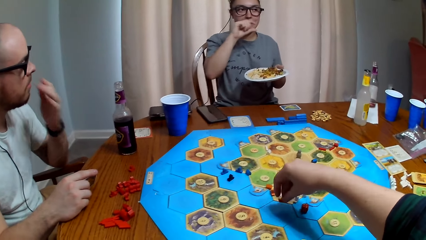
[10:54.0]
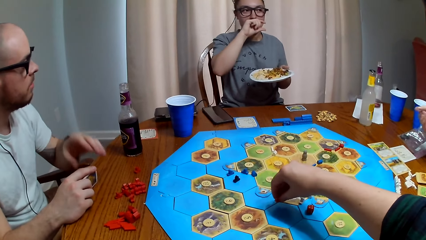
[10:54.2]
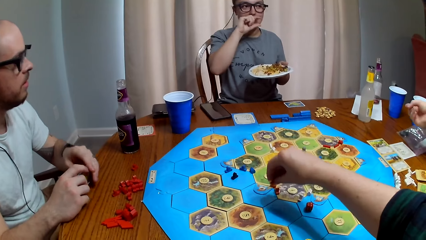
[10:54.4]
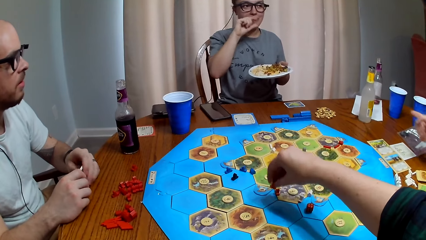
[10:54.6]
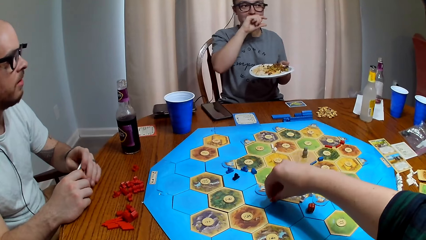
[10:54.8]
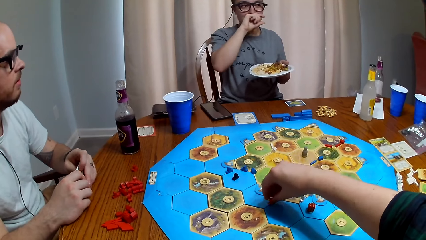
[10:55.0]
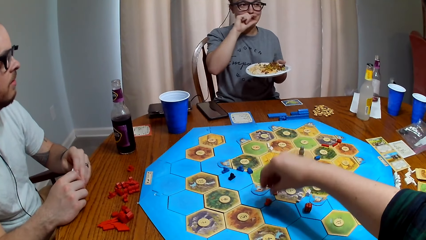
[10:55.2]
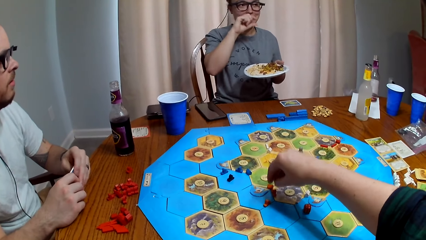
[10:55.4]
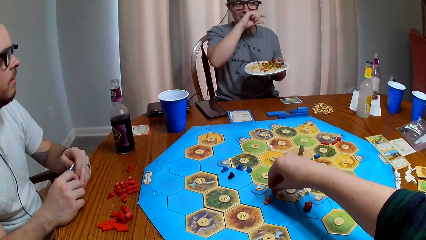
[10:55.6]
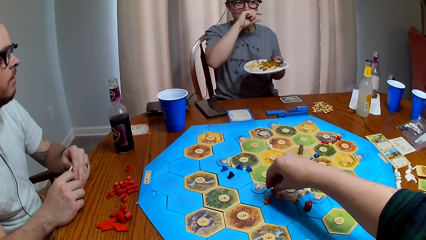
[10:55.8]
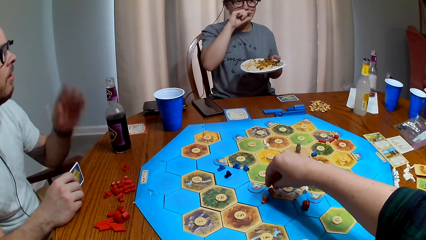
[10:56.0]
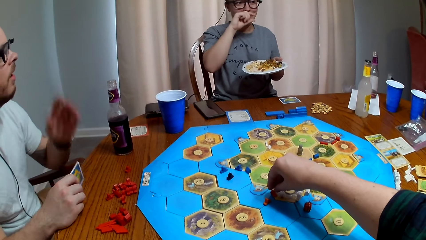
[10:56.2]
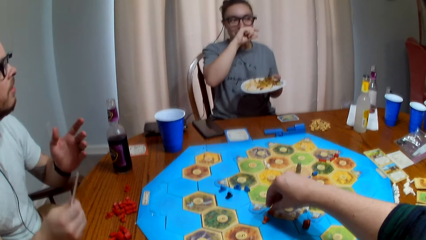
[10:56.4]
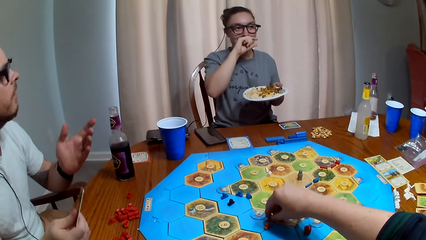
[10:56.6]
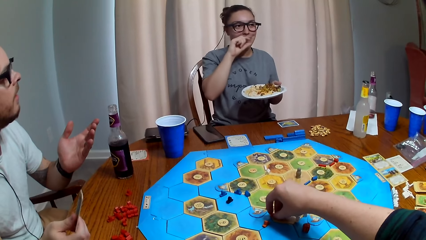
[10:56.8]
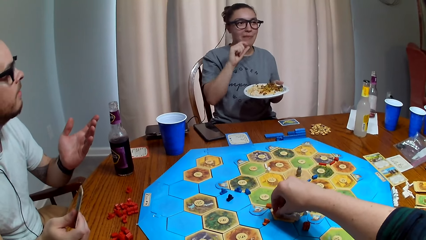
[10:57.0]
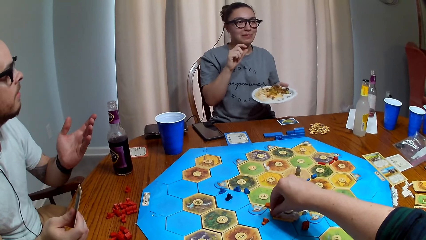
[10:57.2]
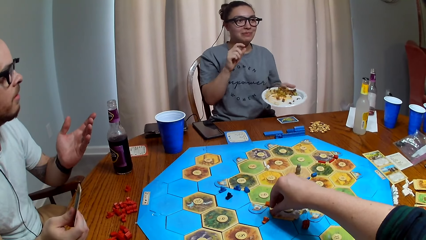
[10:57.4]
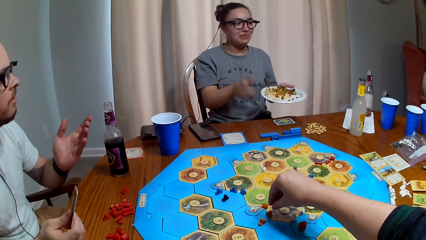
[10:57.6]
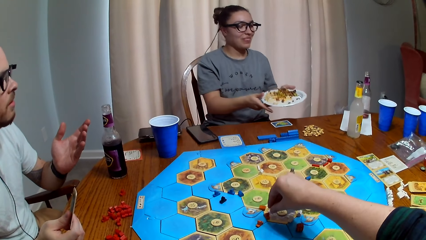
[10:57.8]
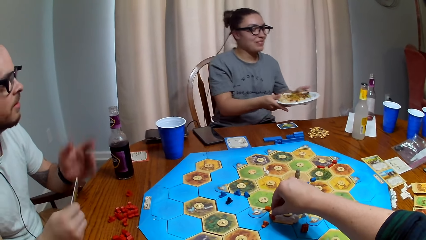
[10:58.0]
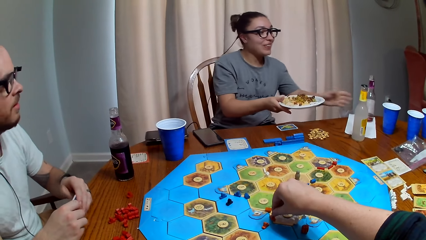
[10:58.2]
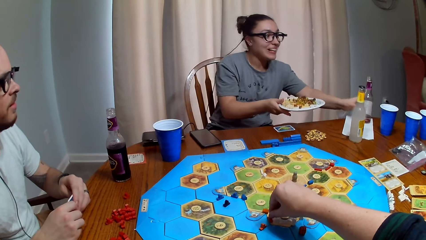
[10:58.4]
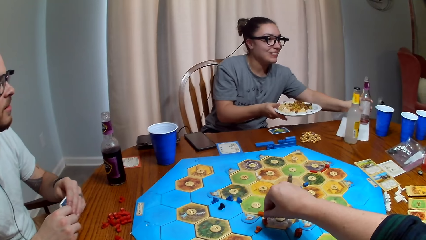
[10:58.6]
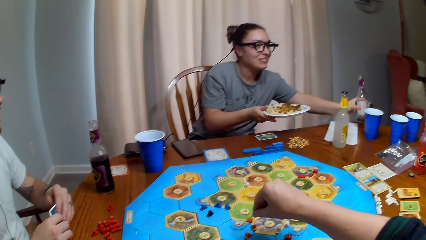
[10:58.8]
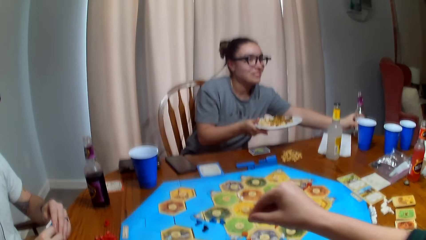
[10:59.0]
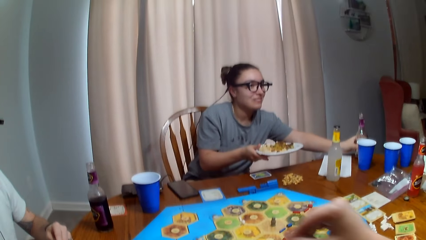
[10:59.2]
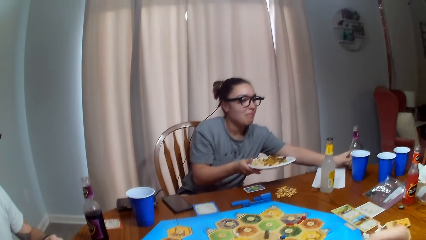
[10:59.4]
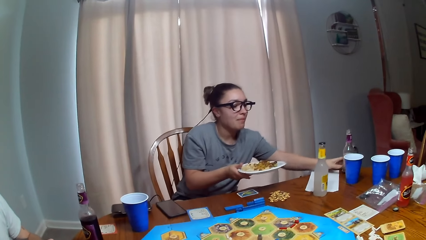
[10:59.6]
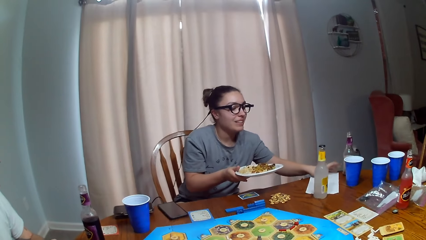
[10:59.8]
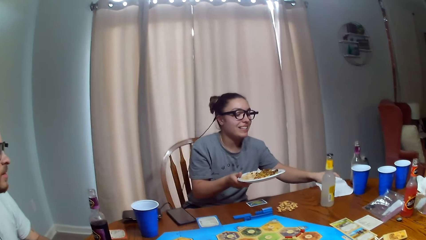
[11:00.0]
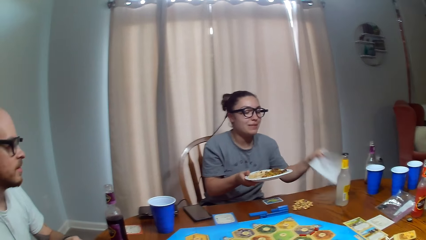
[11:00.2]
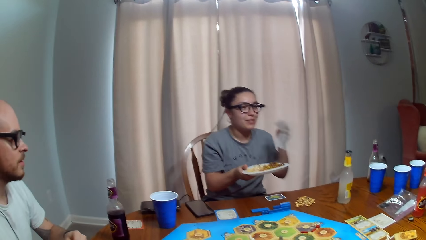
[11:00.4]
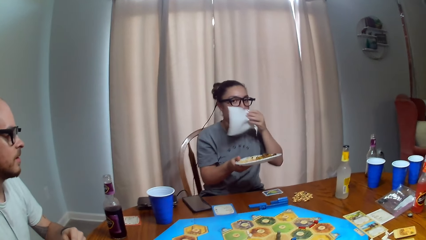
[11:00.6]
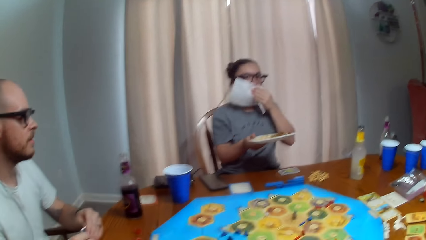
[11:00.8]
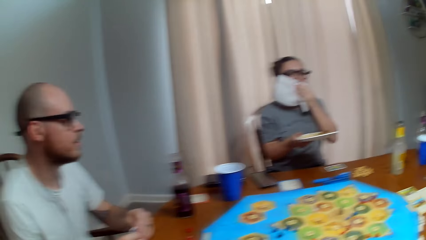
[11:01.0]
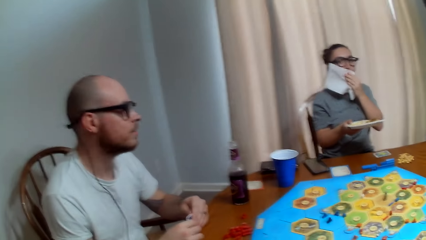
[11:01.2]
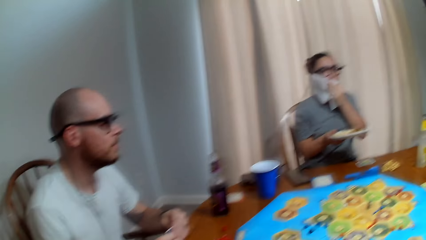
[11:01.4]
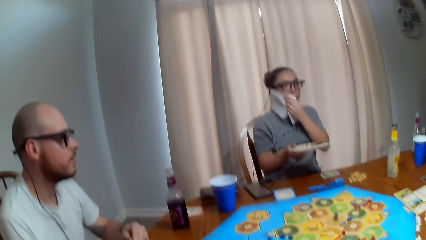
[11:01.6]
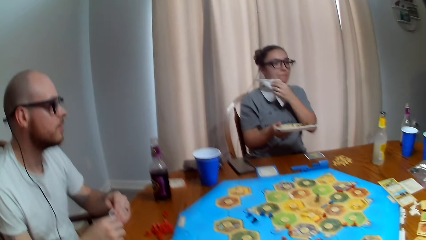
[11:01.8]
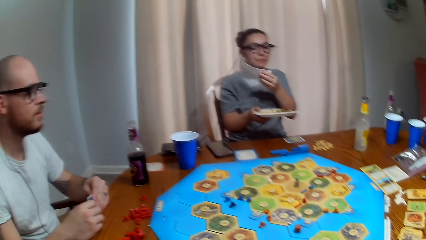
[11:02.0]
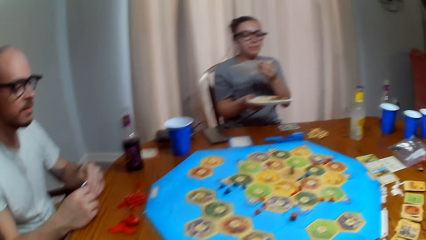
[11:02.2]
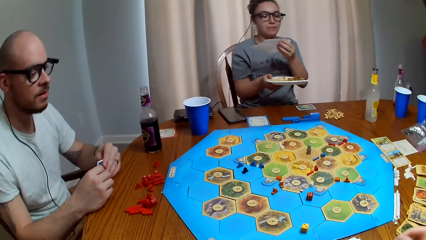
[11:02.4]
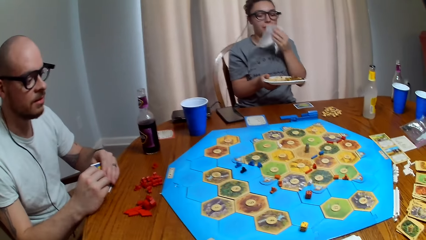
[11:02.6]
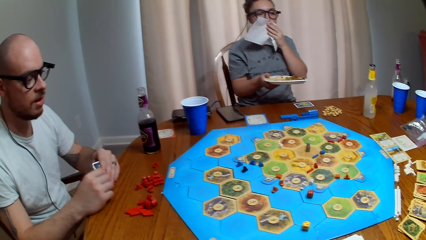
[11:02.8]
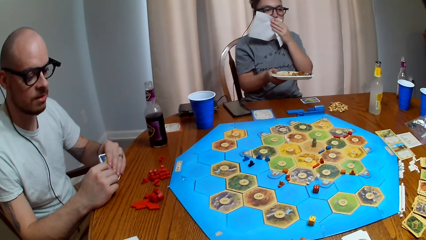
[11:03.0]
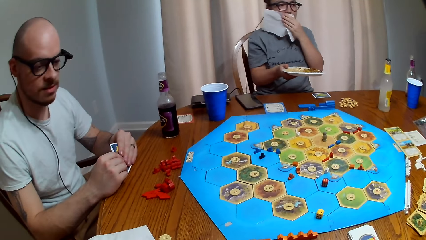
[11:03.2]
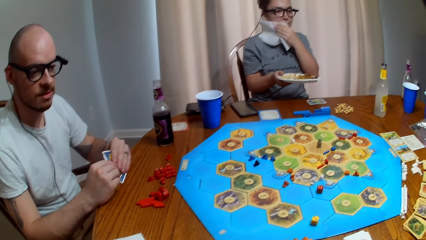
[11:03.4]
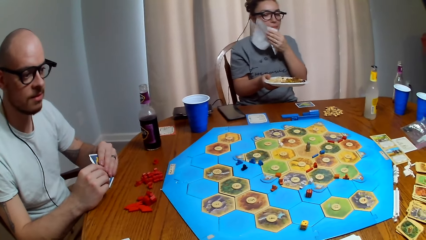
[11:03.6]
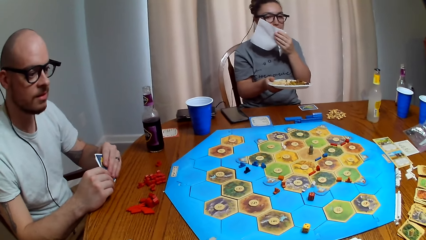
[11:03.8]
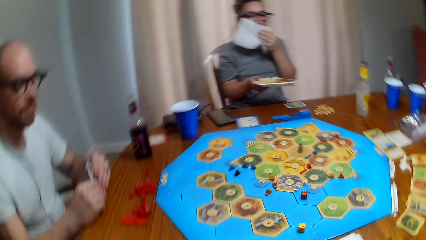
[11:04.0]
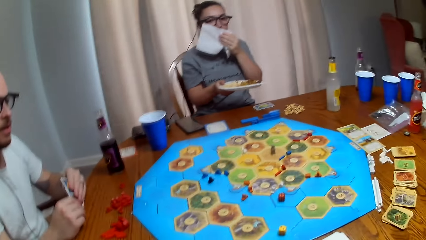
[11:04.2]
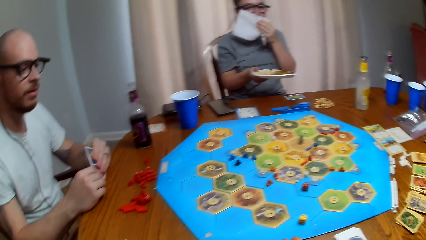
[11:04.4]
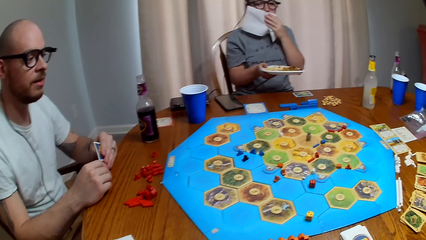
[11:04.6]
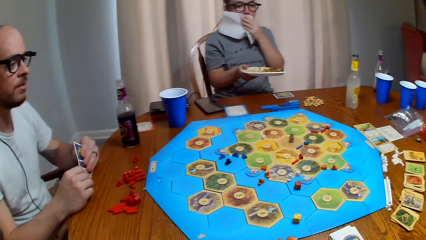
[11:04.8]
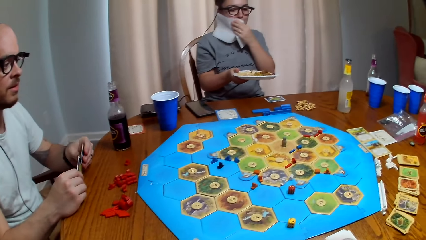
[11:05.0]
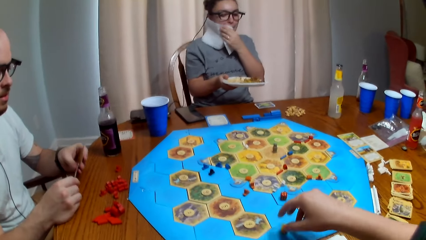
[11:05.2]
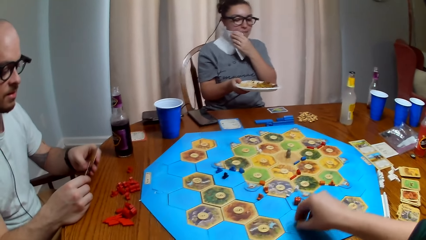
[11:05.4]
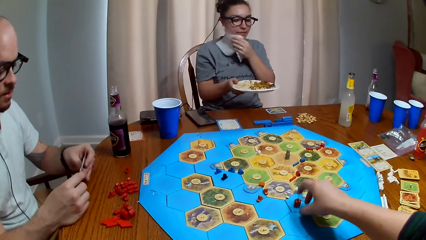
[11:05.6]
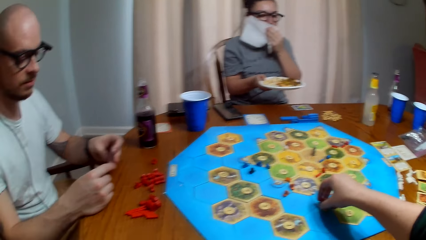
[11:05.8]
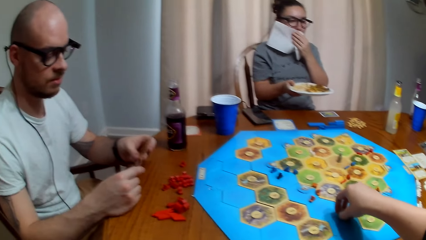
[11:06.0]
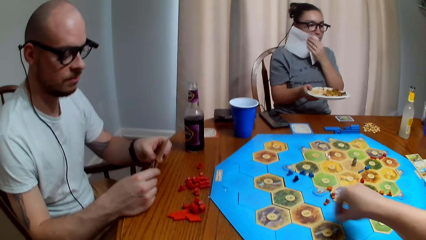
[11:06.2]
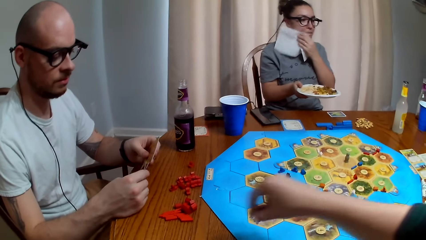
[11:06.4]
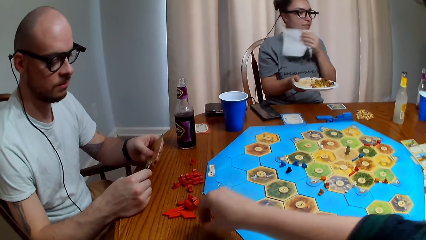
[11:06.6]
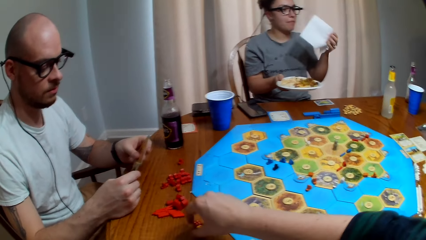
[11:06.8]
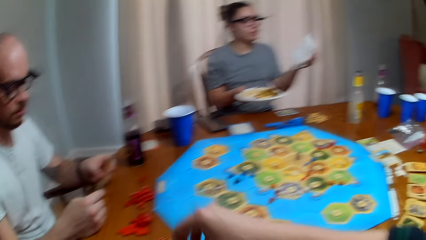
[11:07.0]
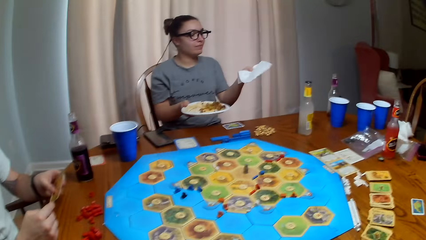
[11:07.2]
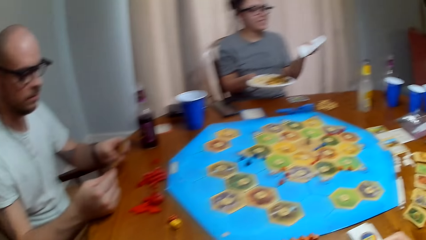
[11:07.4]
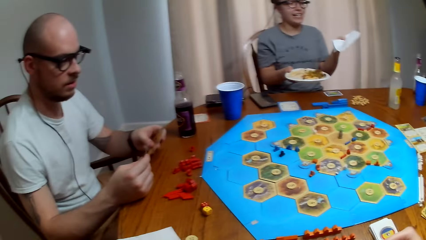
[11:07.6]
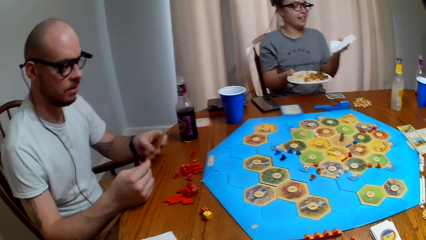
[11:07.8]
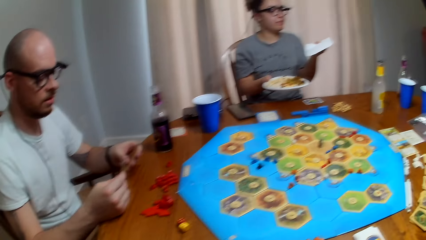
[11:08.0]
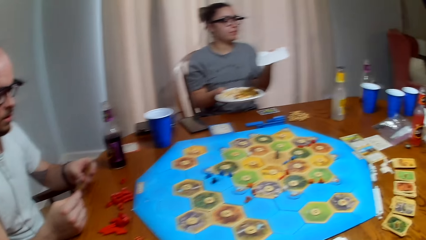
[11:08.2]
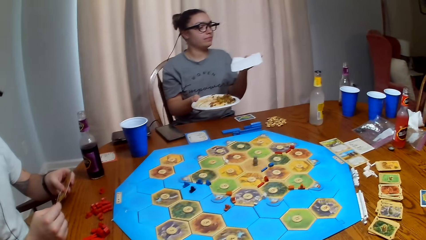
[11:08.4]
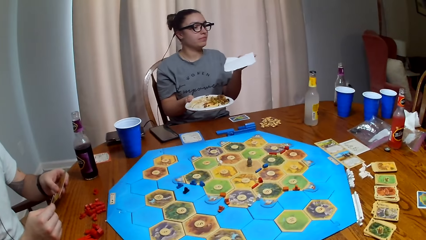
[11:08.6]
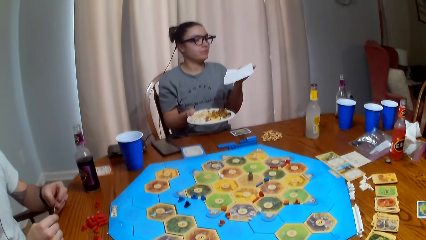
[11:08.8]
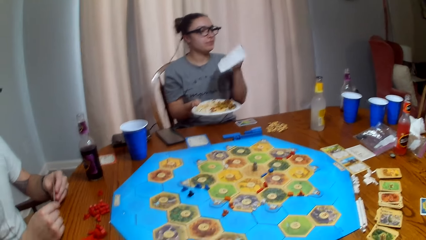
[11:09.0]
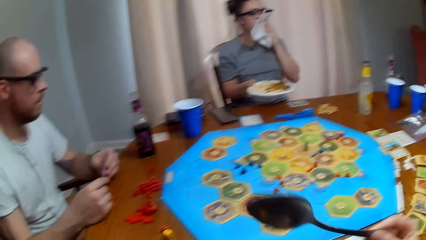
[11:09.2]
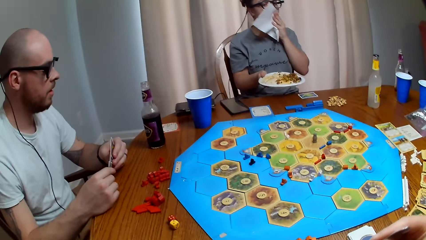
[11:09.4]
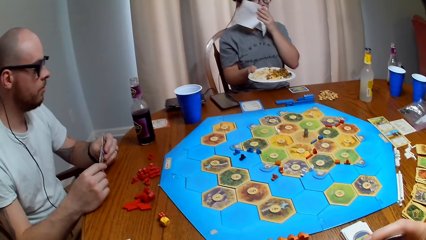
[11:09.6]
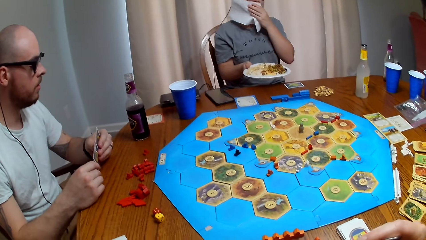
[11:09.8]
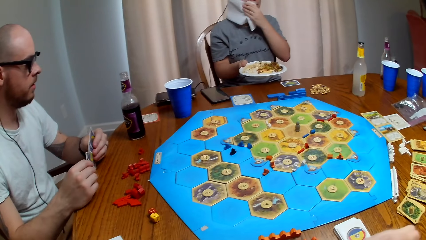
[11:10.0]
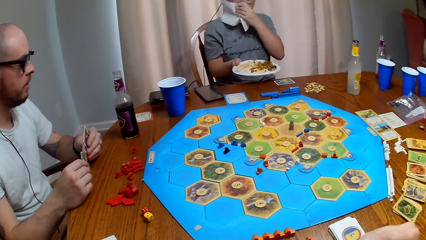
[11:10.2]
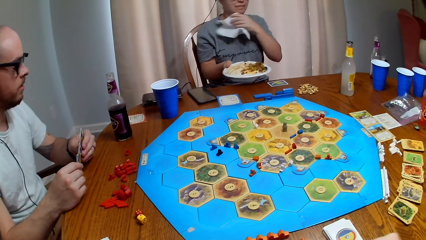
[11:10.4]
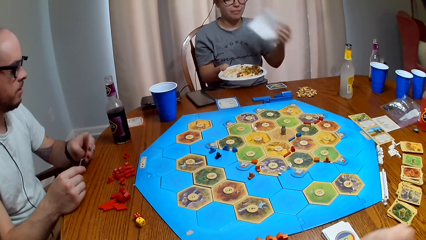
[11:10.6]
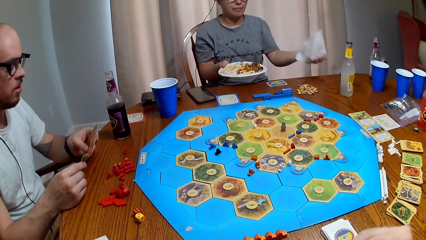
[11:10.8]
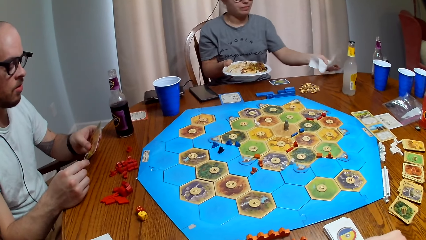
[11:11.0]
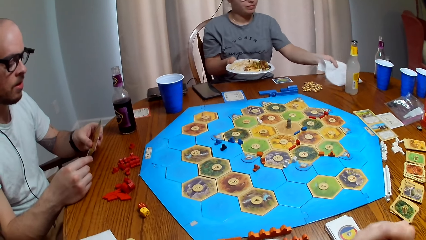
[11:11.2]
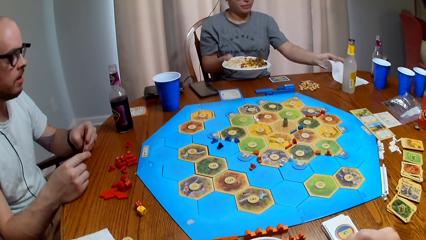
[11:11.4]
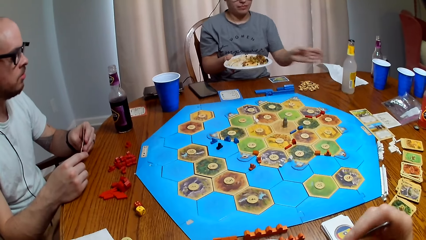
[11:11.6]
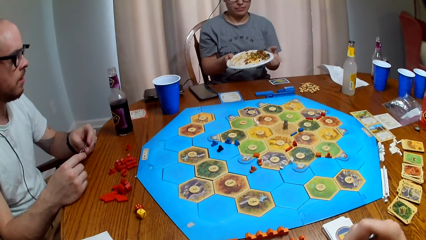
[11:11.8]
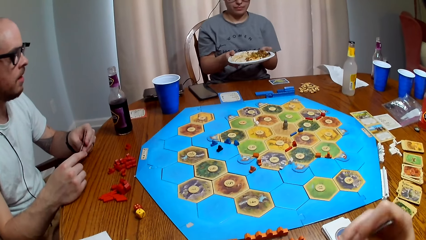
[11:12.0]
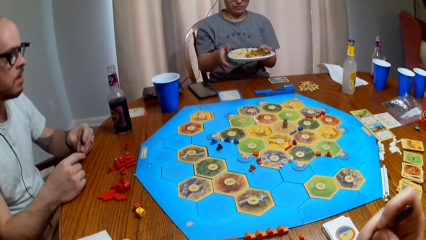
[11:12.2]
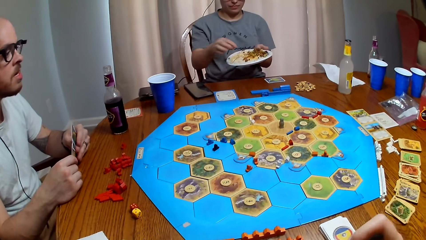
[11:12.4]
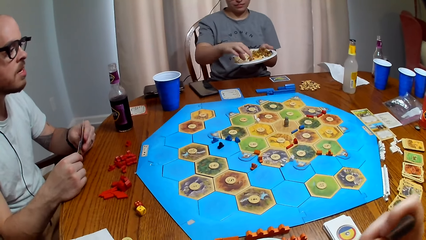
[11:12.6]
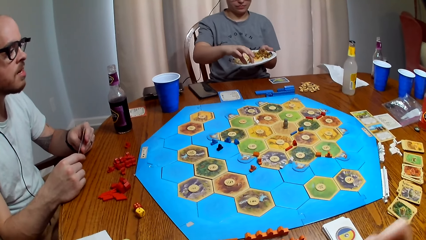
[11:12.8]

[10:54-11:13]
The camera wearer places a brick on the board. A person talks. The camera wearer puts the dice on the board. The person talks. Another person wipes the face with a tissue. The camera wearer talks. They pass the dice to the first person. The camera wearer, the first person, the other person and a third person dialogue.
